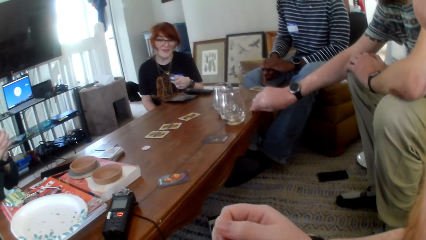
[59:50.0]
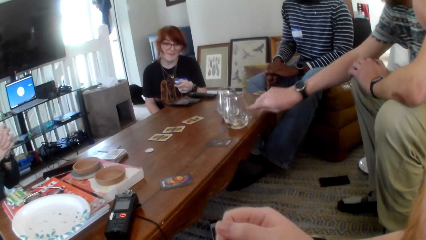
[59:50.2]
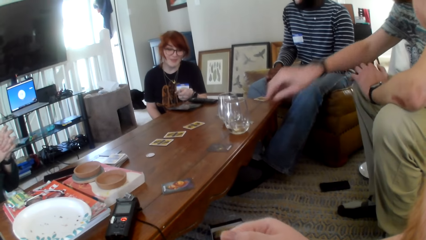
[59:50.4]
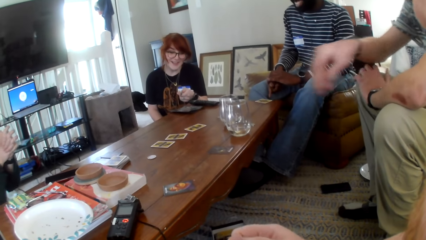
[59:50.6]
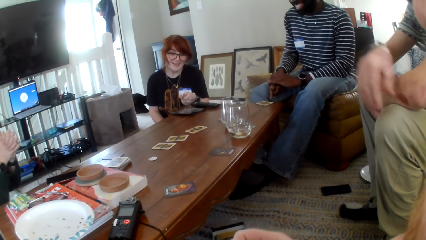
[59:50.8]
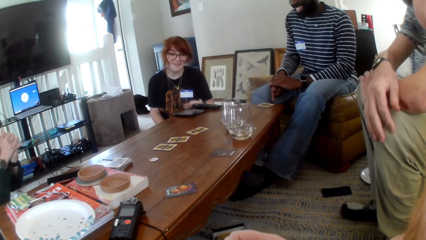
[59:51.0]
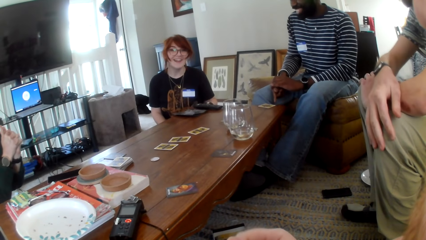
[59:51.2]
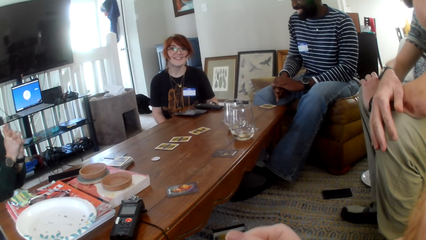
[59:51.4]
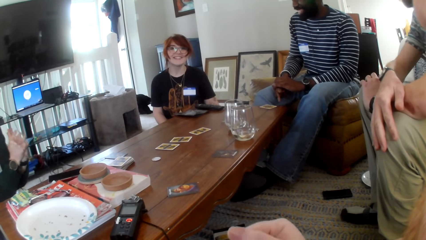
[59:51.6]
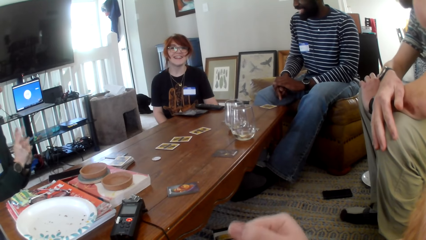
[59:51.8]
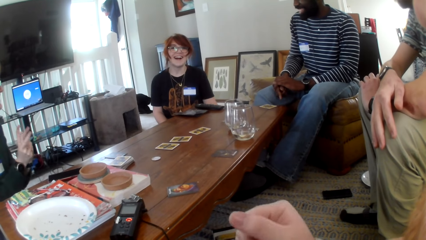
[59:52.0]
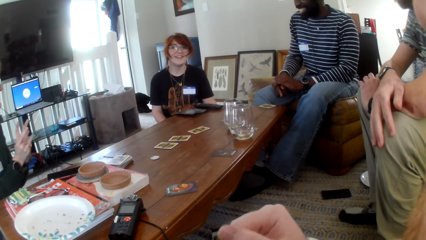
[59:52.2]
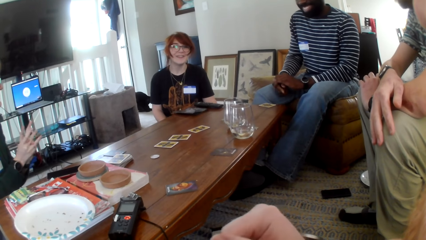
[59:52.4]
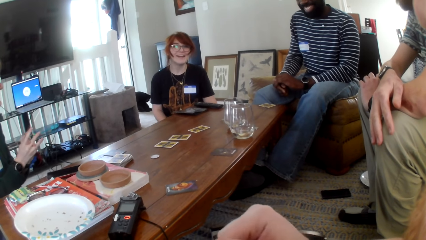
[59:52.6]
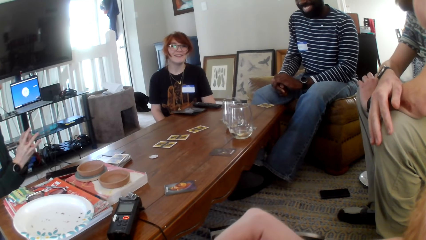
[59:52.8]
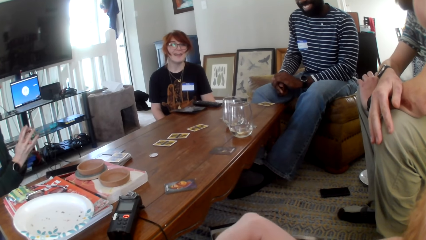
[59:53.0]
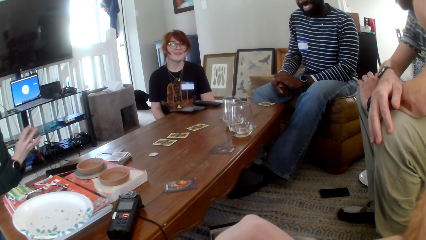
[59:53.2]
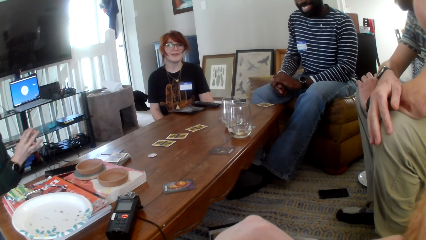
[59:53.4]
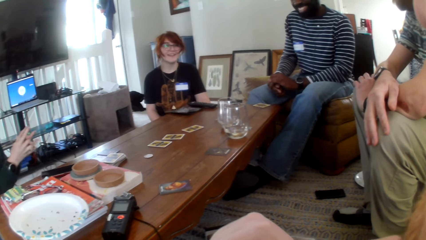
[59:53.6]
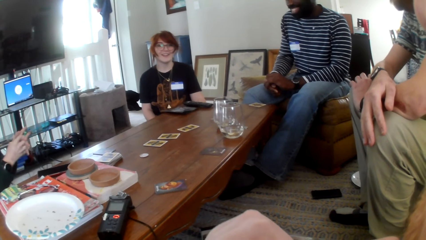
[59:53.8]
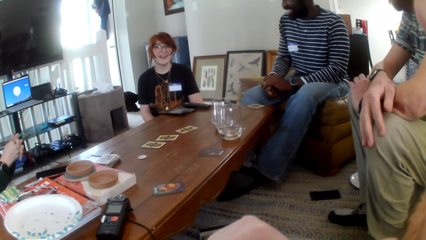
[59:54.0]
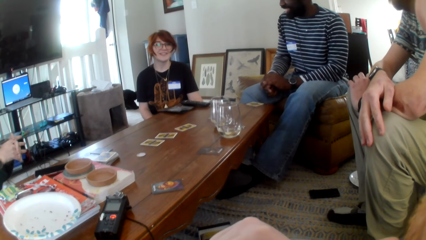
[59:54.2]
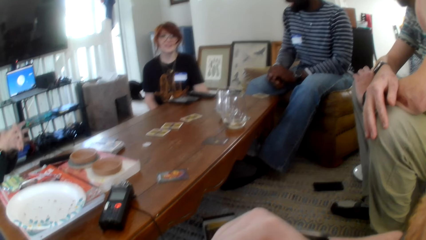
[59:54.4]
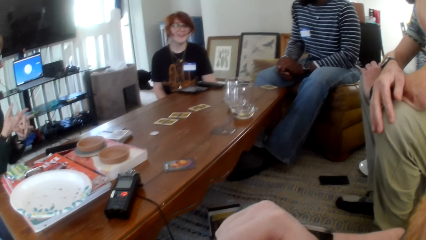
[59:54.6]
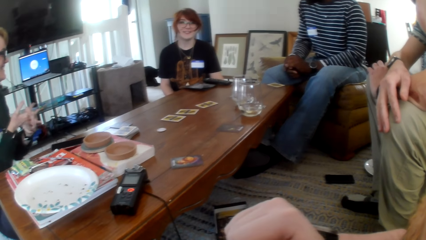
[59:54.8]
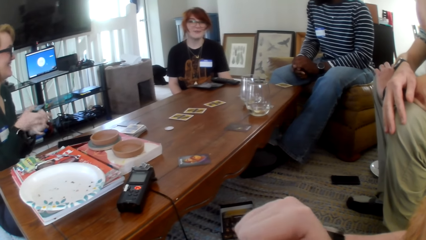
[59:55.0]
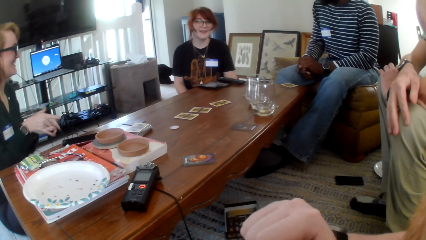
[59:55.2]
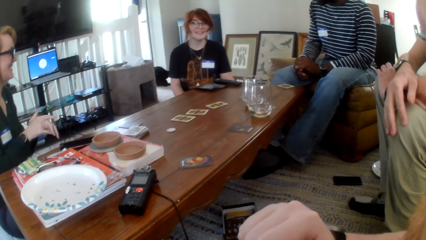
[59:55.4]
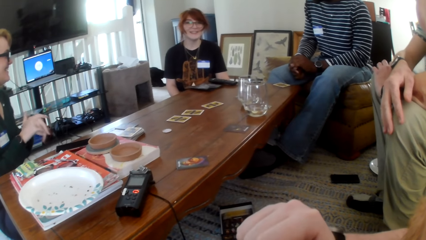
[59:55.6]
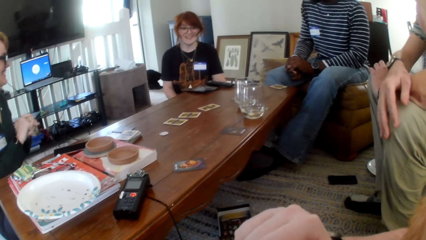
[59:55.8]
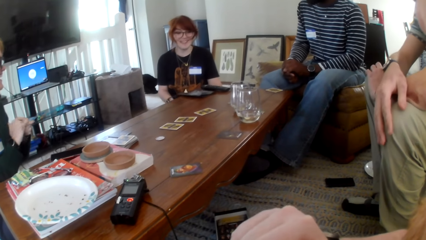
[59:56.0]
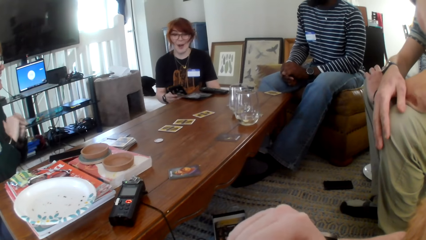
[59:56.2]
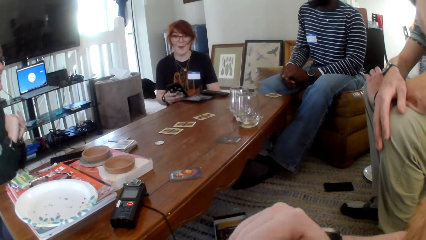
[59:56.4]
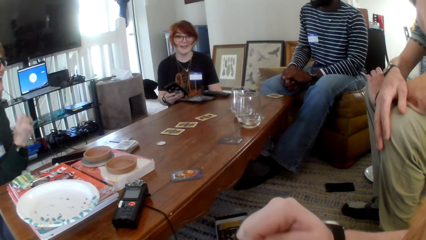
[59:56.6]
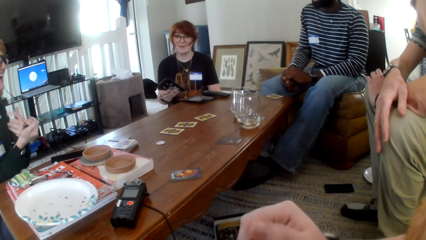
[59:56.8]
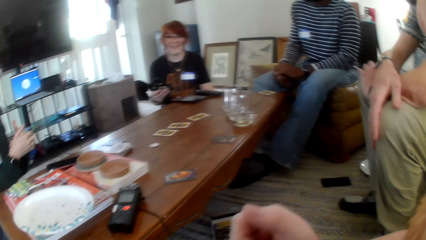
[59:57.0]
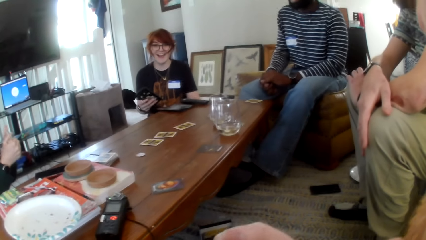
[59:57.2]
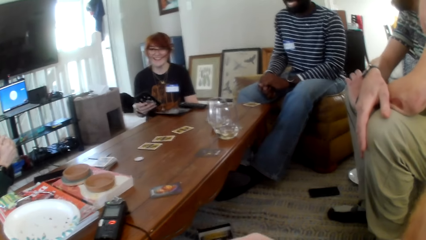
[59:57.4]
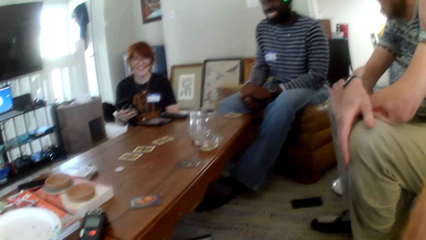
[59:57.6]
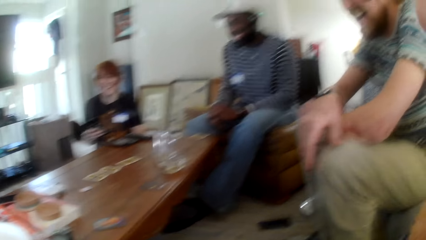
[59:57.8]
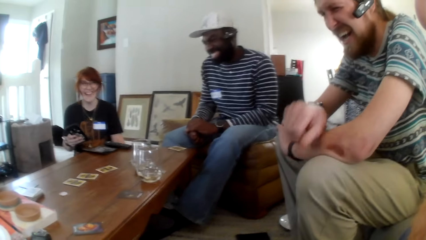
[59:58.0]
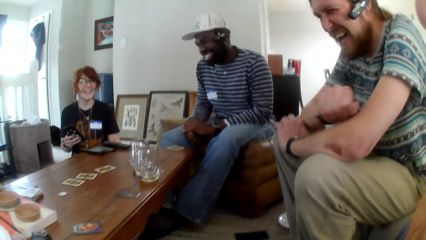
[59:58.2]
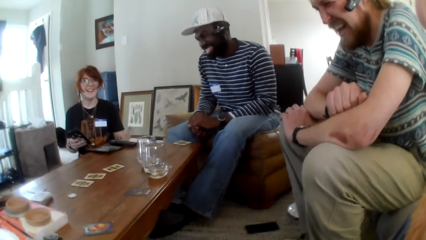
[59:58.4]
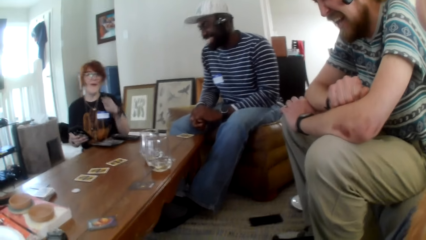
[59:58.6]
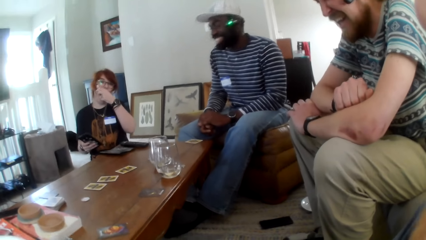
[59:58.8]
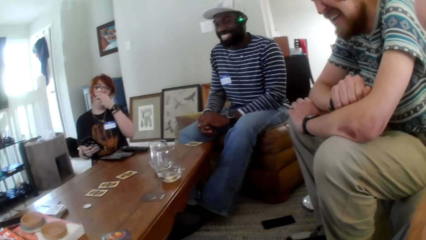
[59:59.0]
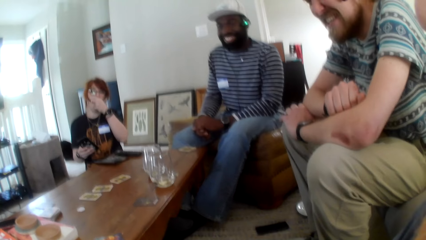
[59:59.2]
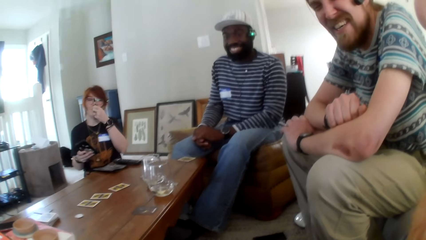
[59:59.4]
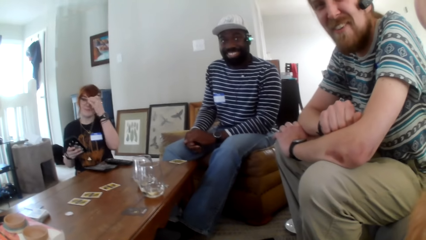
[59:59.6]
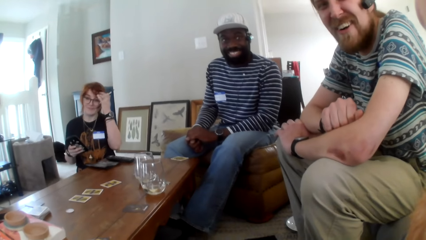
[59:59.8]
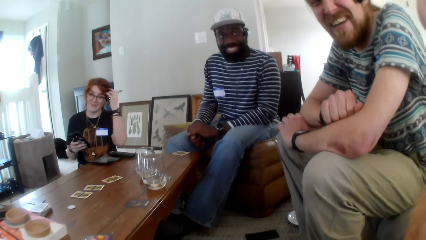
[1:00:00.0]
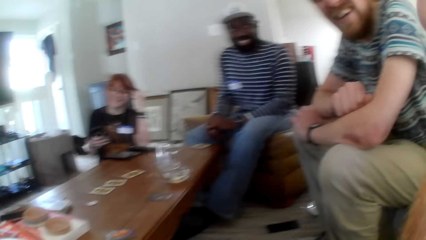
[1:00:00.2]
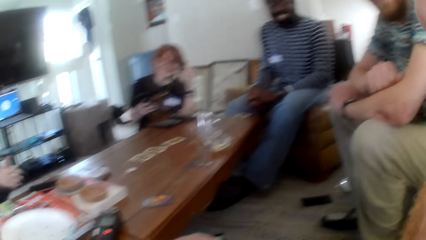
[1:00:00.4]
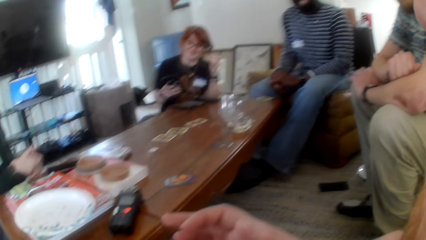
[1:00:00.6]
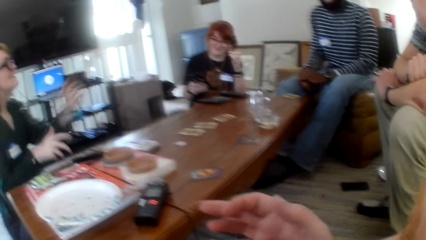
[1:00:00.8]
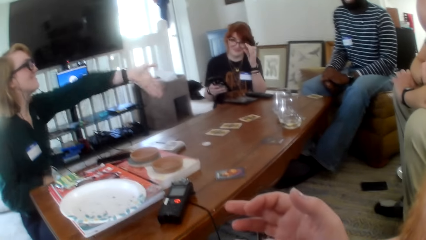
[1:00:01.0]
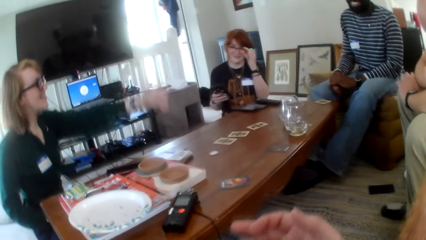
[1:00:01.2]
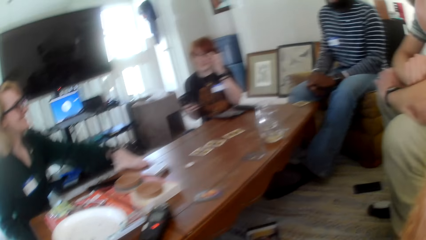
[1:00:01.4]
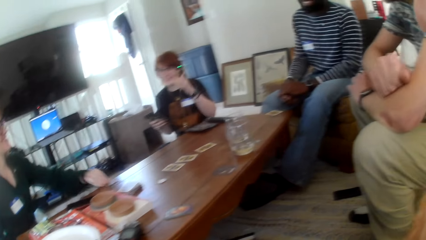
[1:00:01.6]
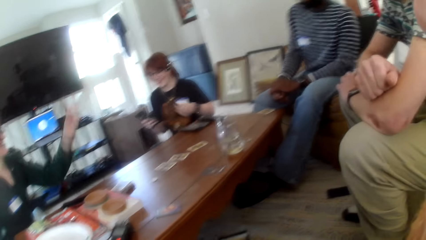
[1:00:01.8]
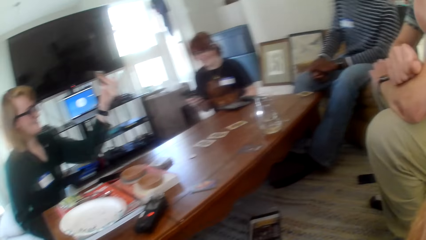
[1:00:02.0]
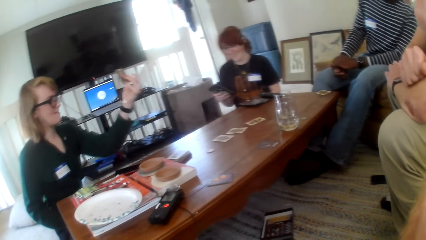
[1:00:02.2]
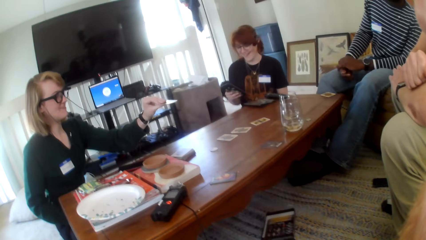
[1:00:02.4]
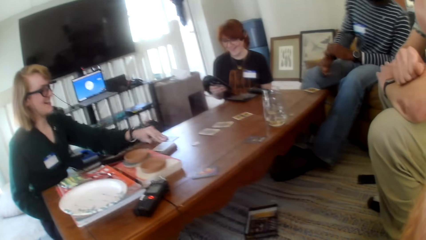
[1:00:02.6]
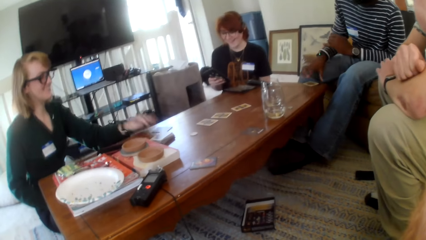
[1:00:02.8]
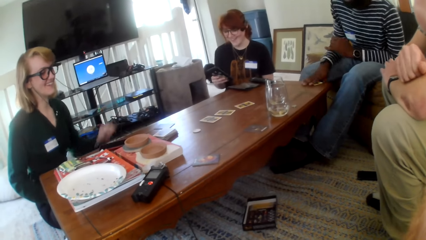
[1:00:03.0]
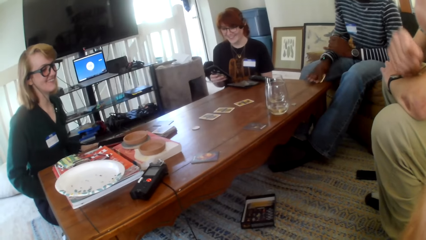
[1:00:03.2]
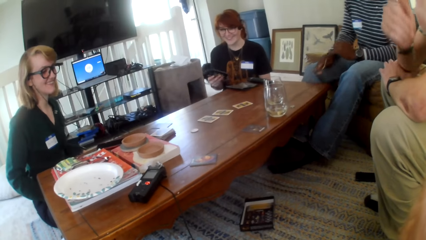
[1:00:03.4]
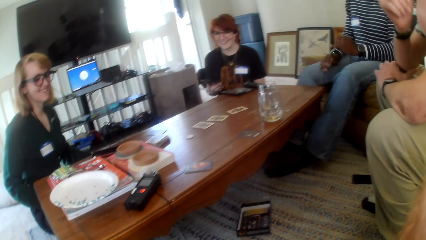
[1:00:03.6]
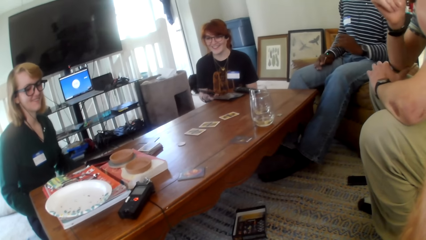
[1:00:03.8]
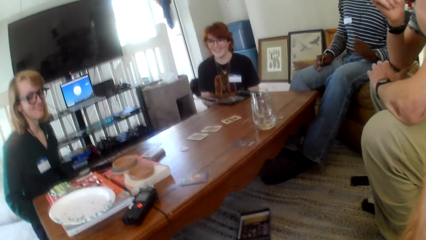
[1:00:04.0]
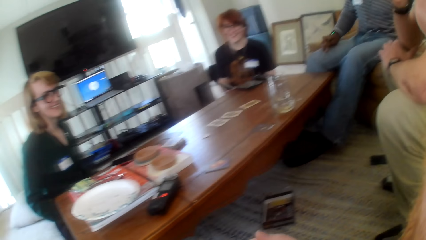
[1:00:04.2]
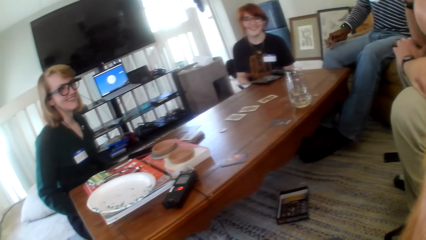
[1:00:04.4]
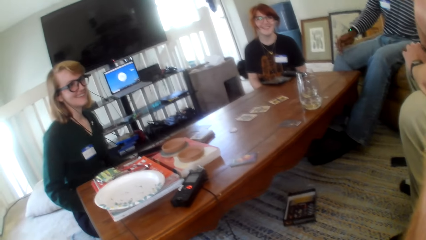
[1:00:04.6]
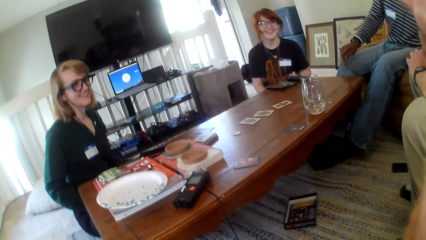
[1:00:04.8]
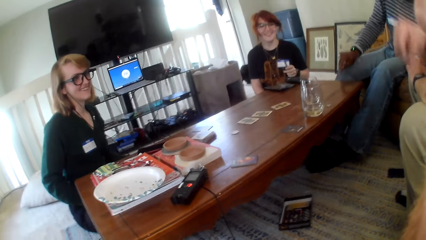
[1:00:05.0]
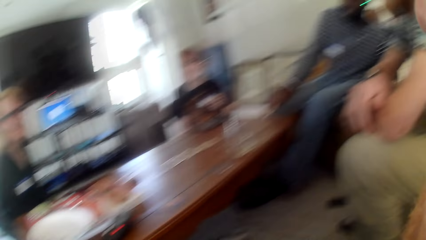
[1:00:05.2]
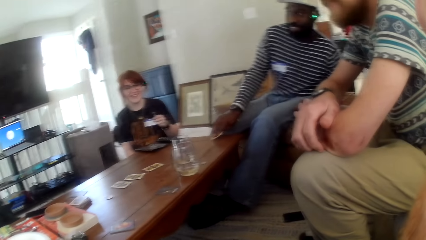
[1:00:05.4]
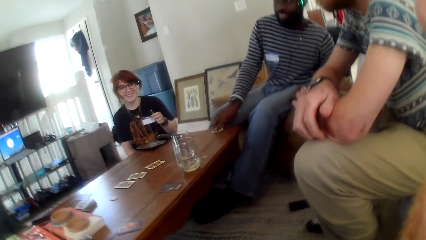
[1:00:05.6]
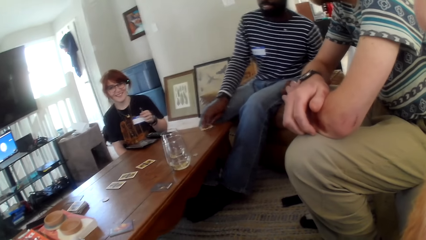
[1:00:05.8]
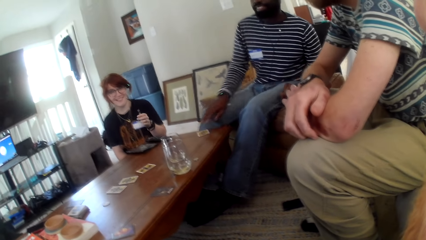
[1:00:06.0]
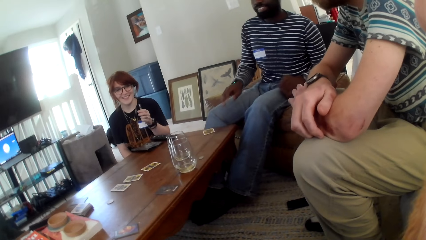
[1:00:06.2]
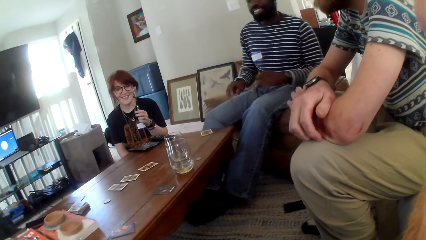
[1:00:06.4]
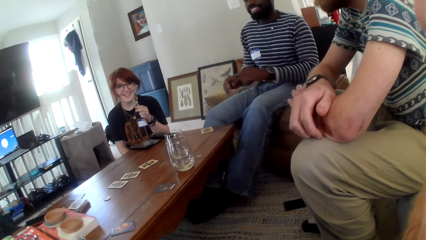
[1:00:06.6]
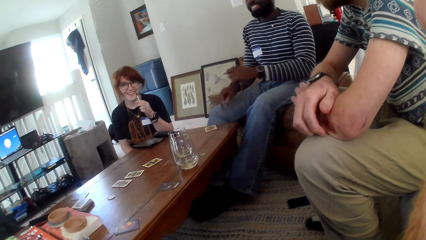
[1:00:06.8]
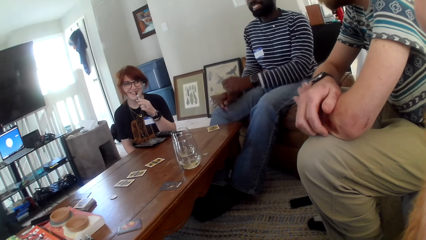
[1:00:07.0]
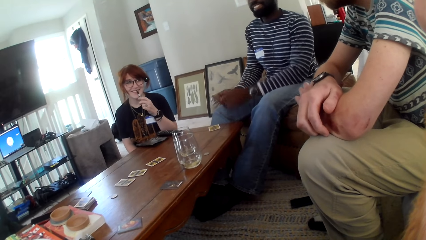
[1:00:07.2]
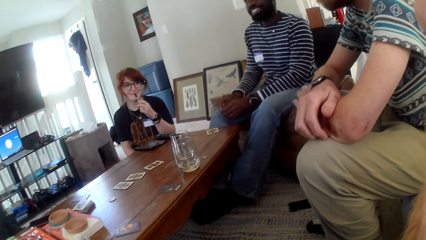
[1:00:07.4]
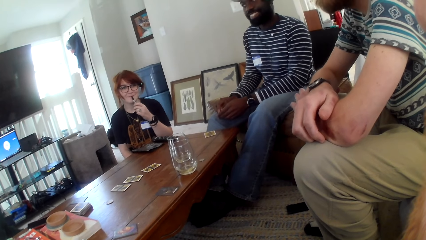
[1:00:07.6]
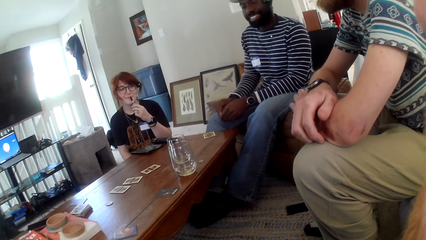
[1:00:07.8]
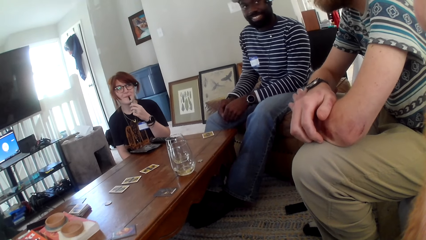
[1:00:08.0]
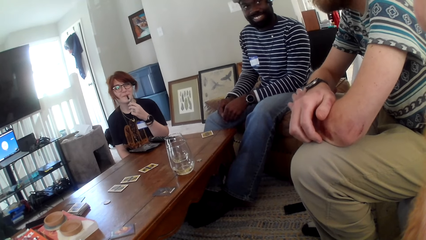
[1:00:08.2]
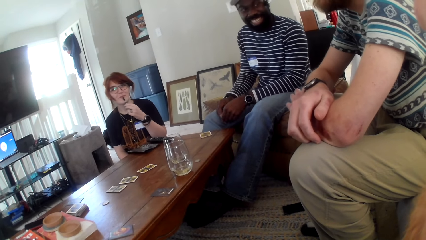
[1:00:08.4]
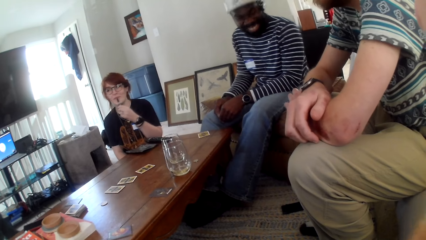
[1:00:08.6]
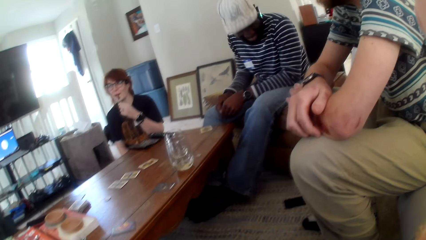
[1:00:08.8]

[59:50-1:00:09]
A person places something on the table. Another person points on the cards. A third person rubs hands. The second person rubs their face. The third person shows a hand sign and places a card on the table.
